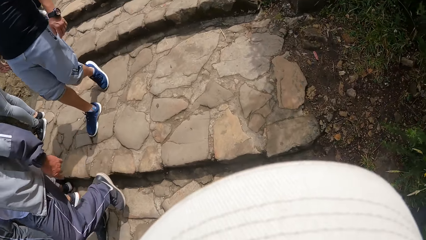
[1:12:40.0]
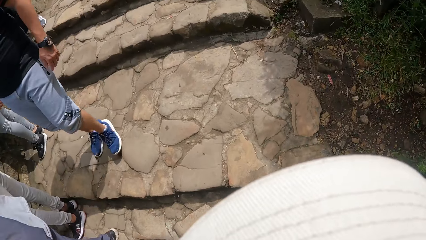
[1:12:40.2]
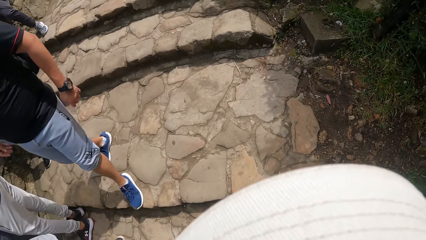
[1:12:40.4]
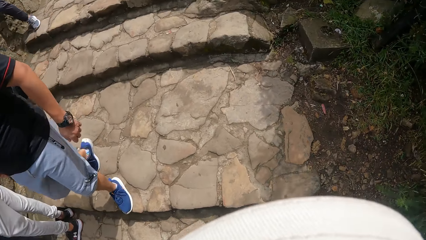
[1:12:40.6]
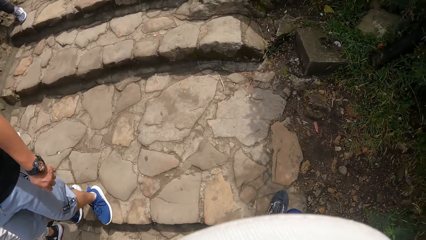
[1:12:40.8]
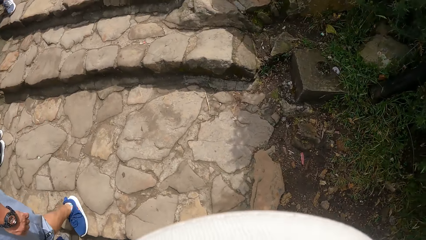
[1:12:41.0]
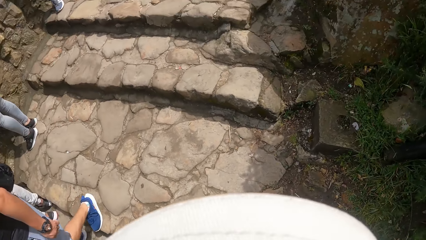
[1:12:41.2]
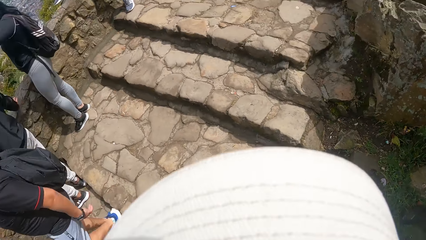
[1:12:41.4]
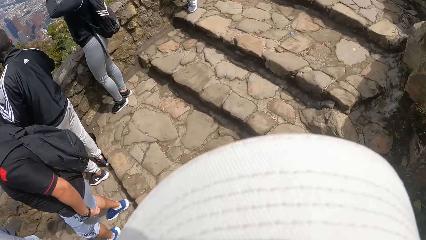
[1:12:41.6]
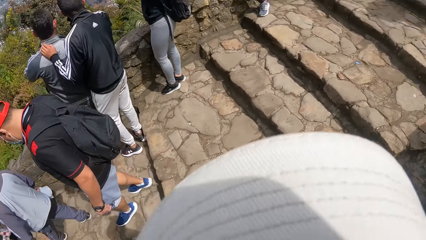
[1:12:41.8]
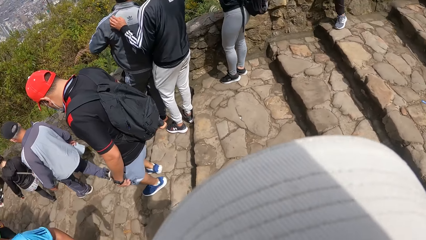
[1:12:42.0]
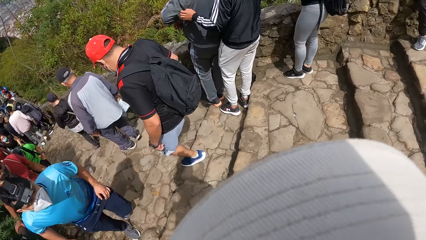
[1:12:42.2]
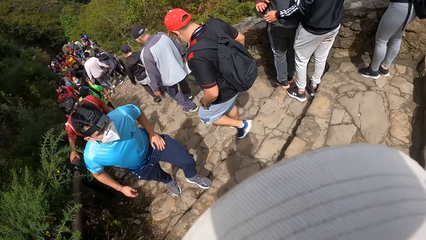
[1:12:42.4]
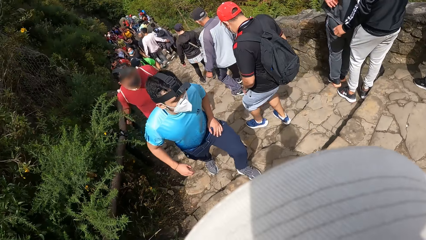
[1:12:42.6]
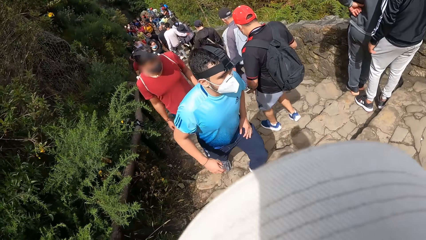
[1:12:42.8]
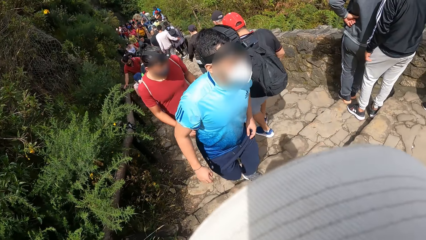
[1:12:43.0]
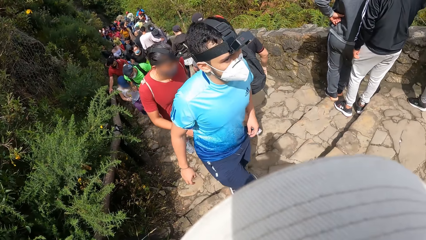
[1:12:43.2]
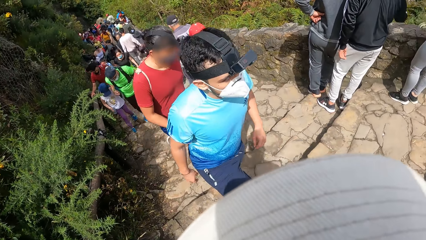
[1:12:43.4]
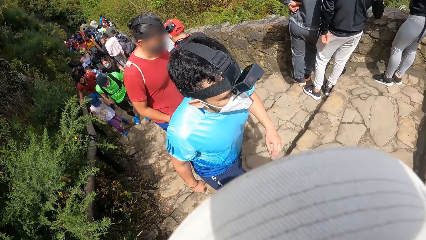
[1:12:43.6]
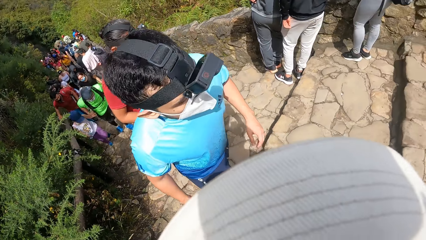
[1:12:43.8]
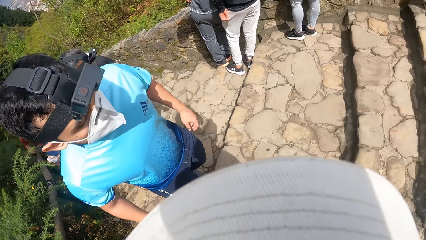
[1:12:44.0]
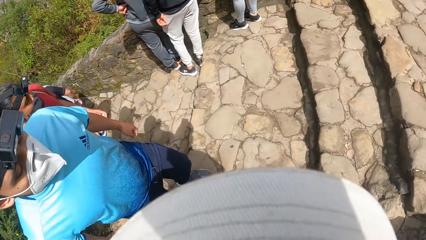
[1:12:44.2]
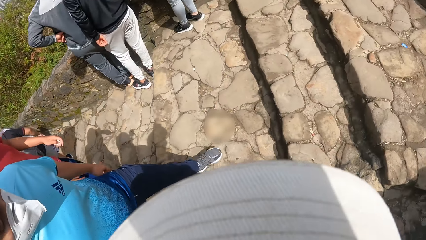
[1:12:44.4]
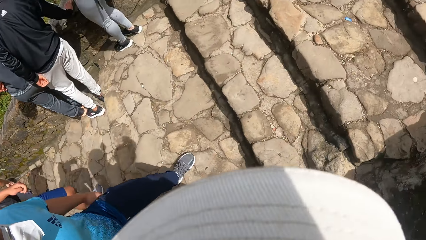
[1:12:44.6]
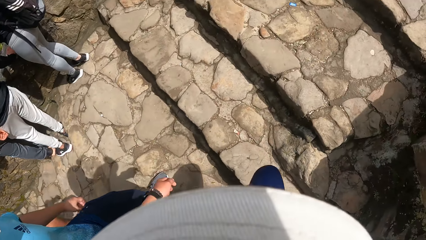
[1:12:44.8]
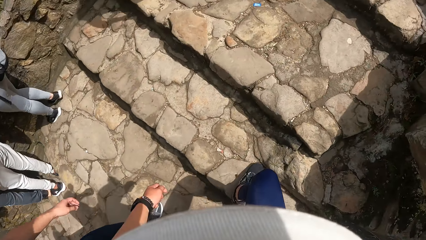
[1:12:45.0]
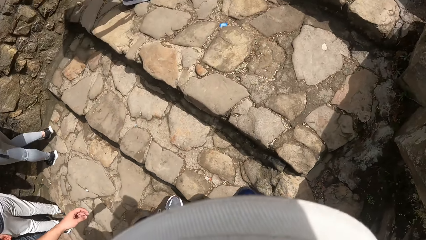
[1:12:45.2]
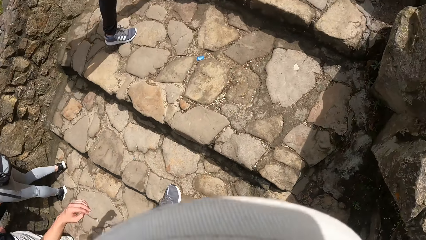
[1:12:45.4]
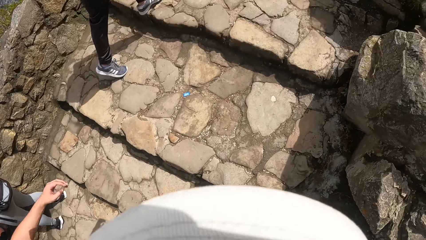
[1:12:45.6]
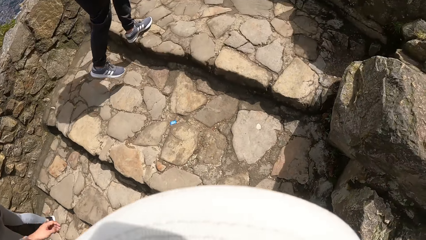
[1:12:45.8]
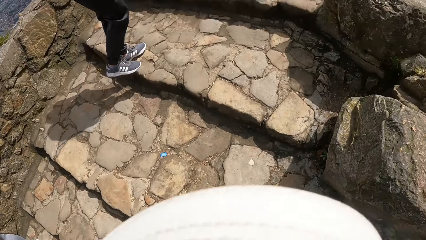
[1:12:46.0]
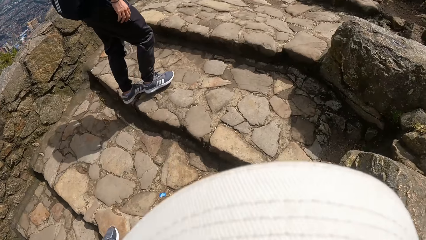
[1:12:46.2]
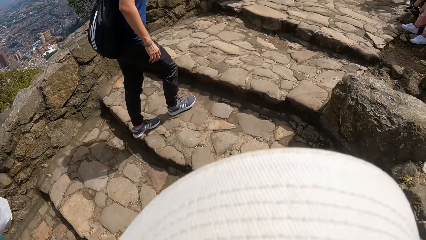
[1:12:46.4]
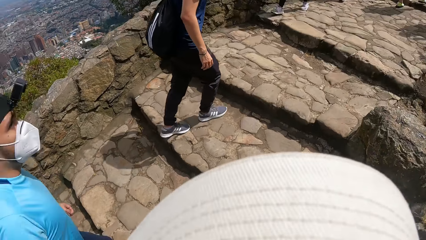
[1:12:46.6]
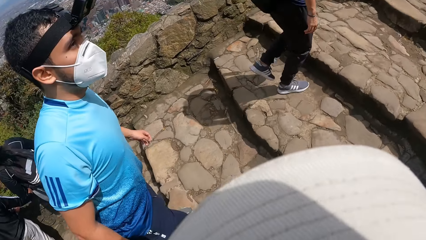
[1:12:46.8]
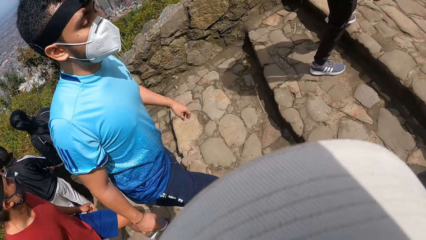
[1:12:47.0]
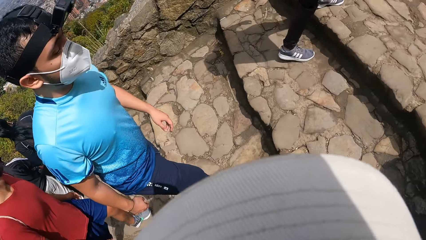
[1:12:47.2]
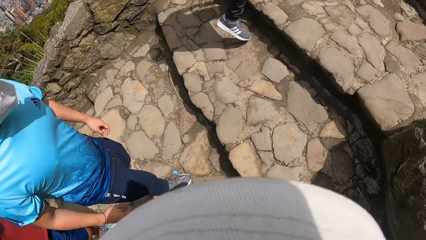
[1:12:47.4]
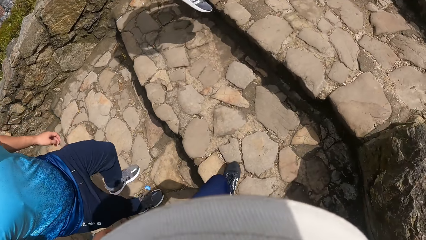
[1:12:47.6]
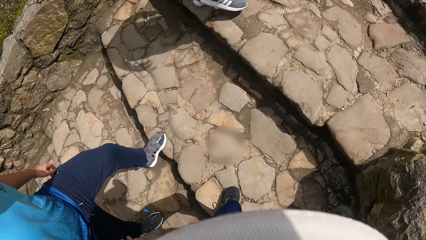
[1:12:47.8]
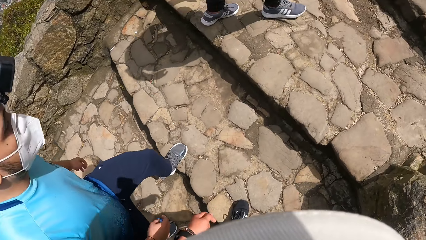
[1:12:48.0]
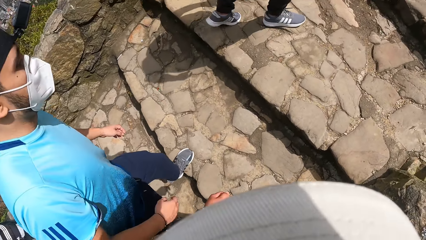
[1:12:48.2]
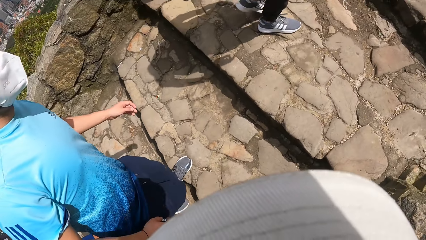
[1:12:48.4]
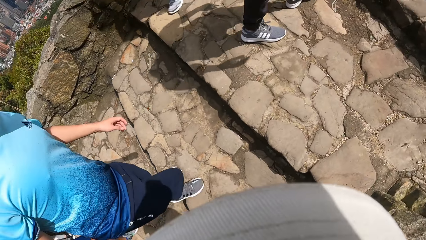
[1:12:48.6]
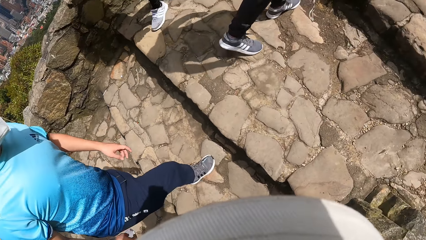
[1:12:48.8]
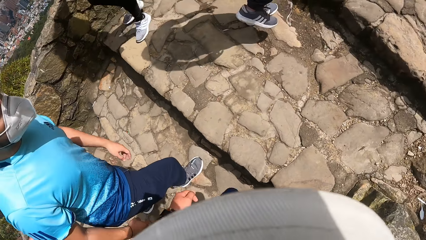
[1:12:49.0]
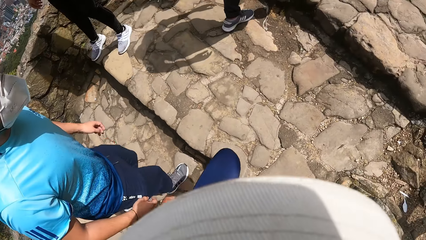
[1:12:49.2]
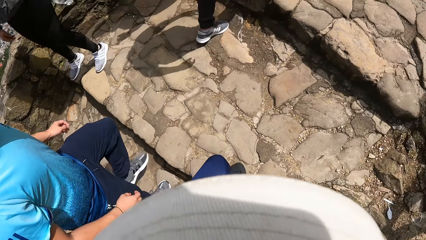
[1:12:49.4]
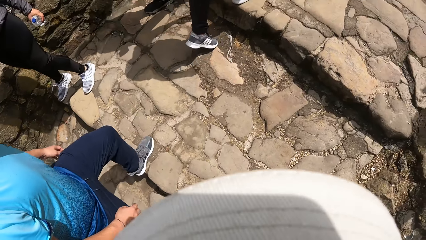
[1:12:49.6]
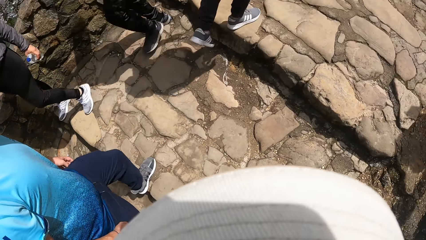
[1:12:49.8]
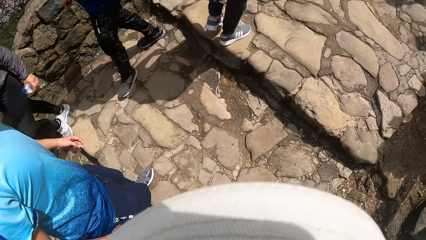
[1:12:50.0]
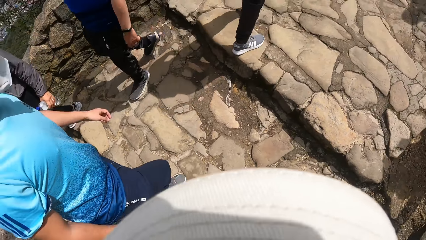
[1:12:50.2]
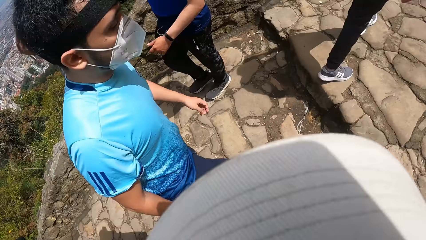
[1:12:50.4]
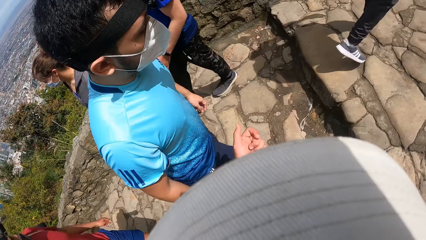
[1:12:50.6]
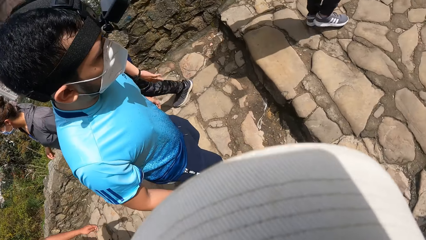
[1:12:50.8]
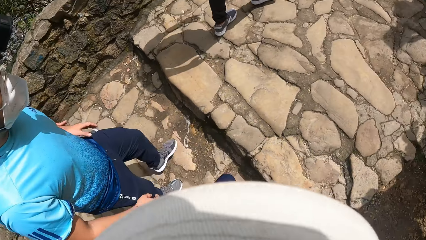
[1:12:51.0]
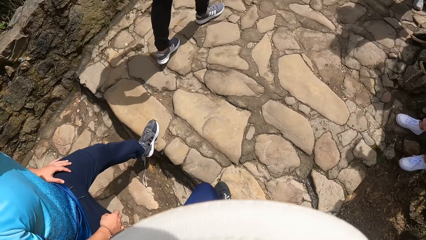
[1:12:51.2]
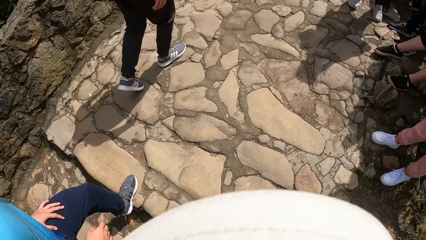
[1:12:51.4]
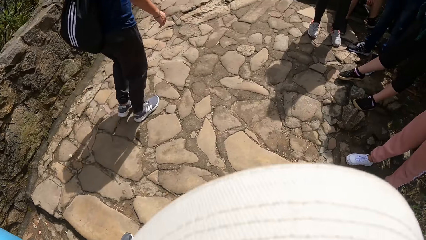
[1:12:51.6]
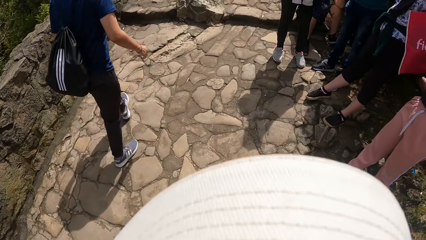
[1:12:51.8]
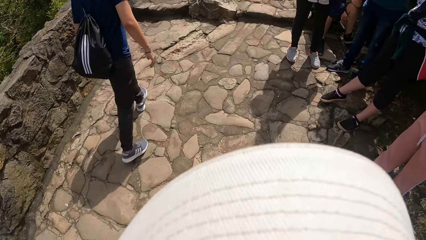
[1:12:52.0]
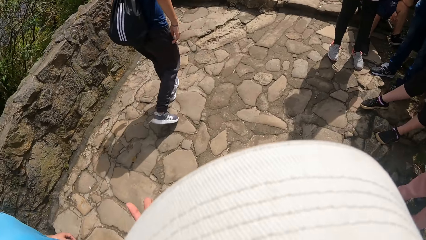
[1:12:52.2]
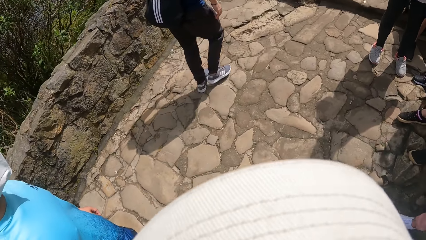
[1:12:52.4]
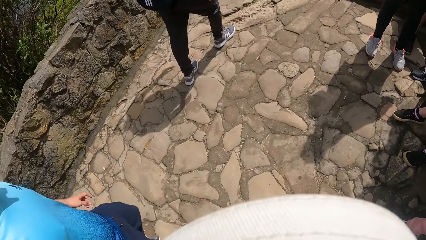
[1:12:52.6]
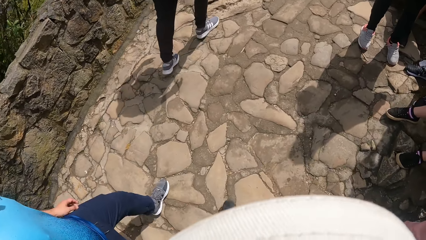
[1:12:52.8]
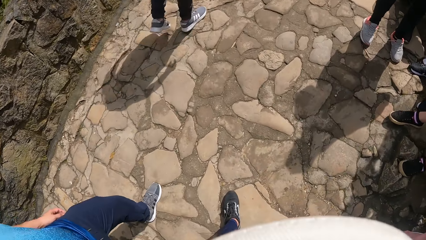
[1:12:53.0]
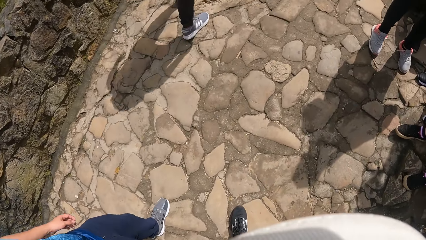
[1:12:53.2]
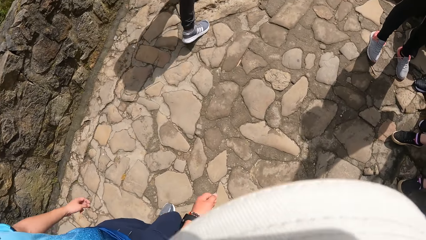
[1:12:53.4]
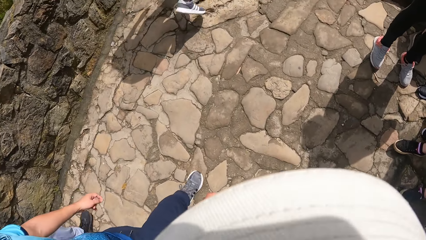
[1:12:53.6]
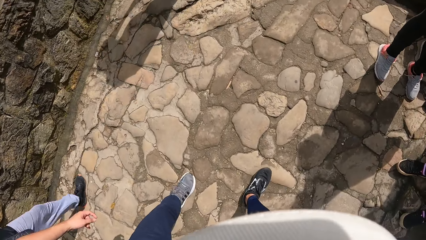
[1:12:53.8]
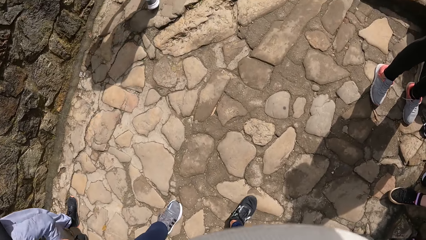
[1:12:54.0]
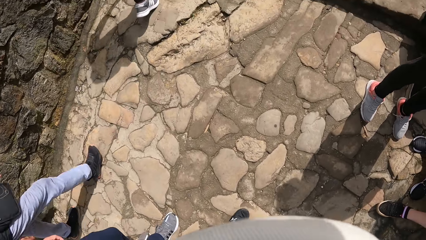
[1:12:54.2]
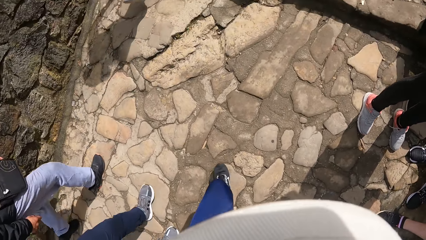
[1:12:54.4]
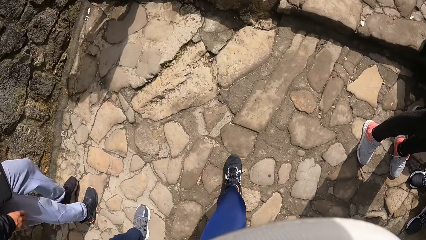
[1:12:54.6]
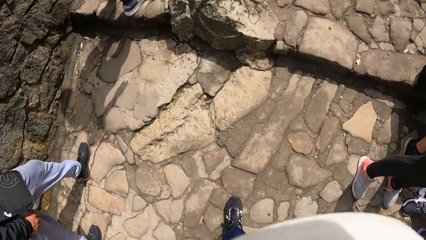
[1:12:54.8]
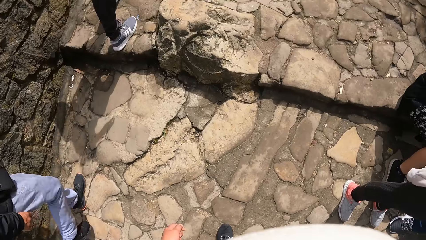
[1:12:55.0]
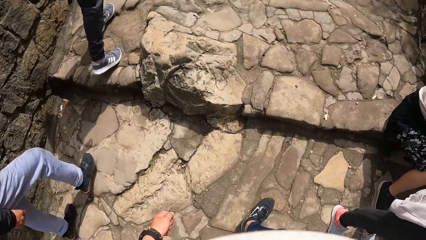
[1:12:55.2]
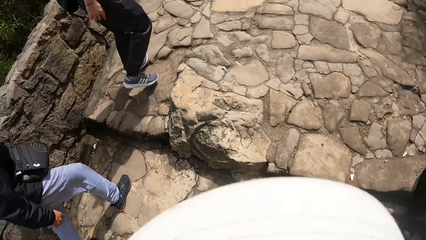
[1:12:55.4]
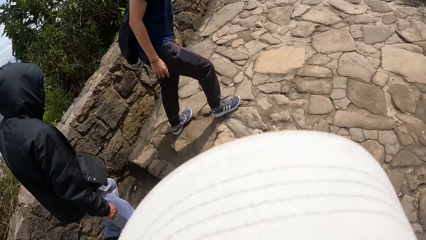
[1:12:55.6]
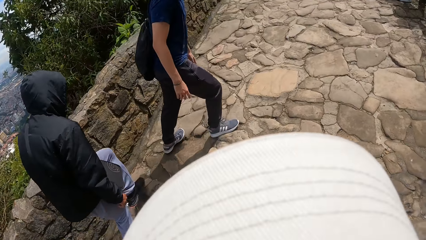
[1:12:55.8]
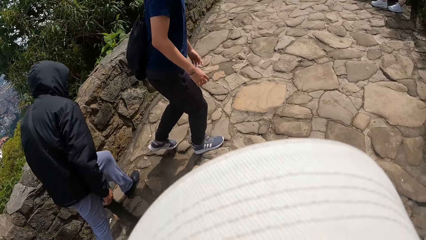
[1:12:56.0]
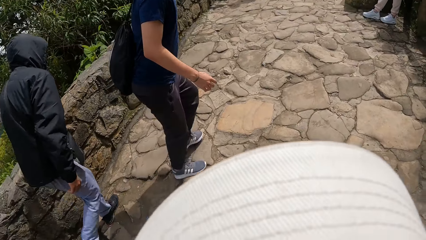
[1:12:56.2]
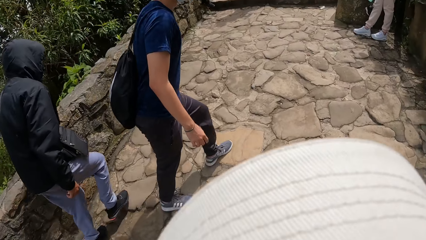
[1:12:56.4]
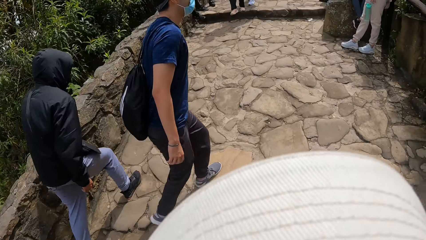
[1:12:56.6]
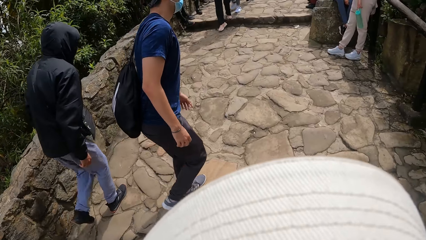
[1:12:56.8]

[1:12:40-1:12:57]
The camera wearer looks behind. They walk on the stepped pathway with the group of people. They look at a man. They climb the stairs.
